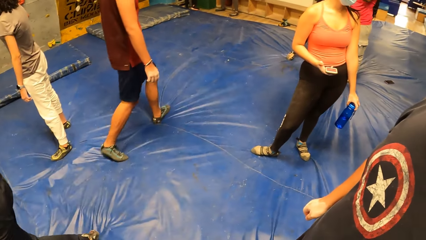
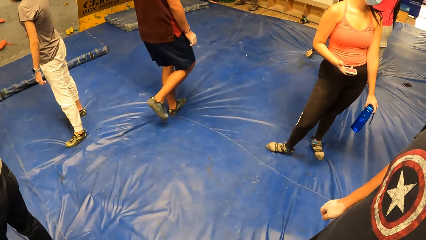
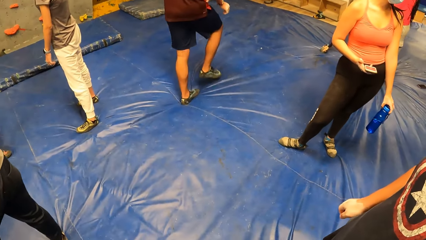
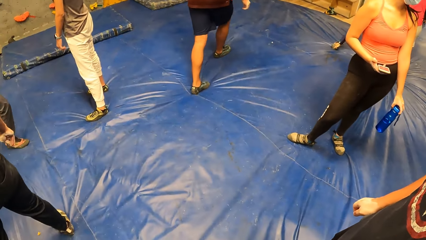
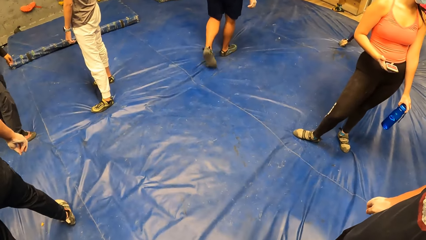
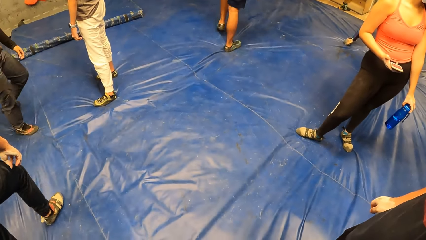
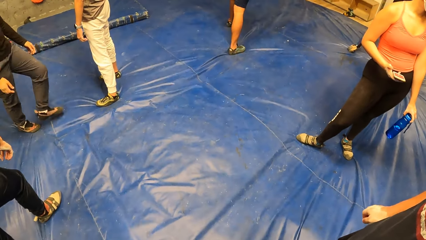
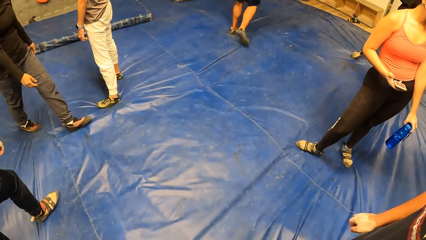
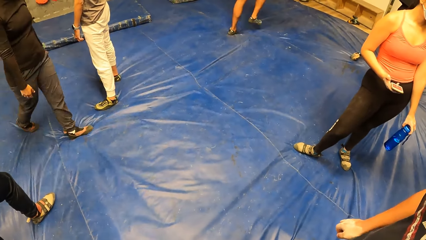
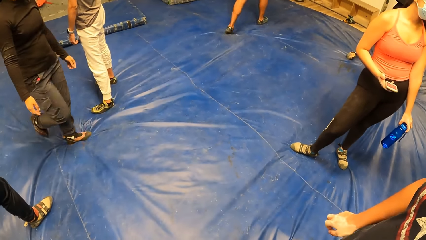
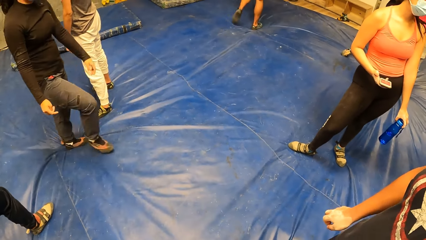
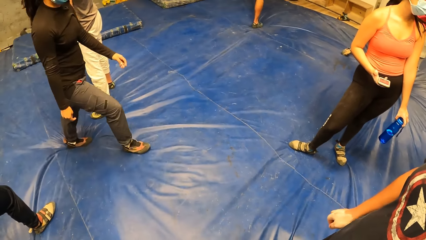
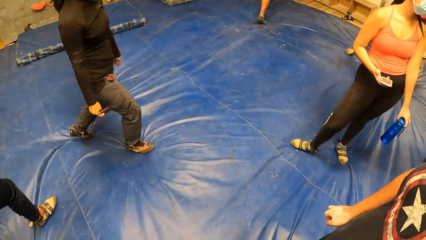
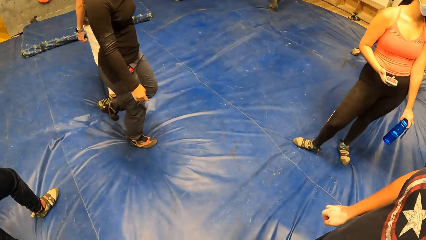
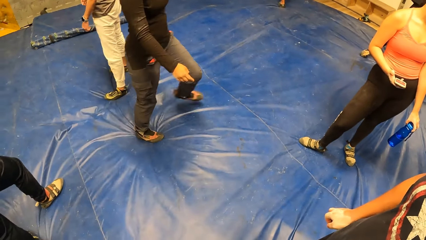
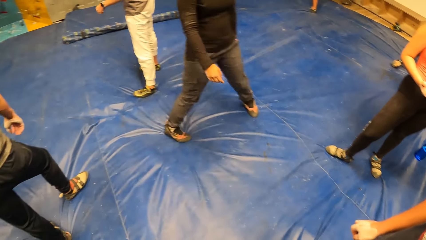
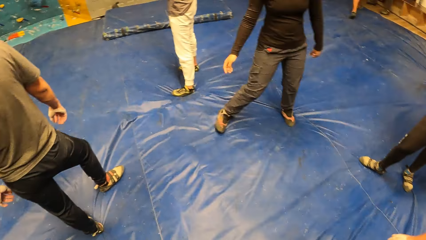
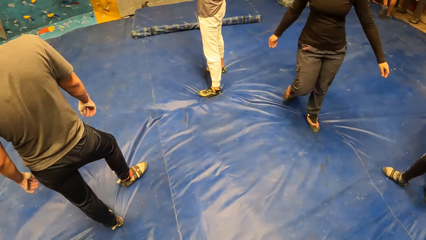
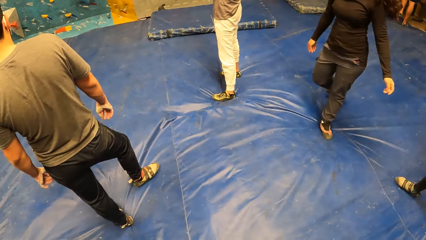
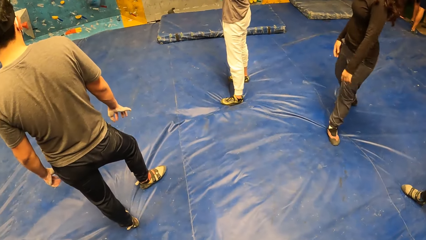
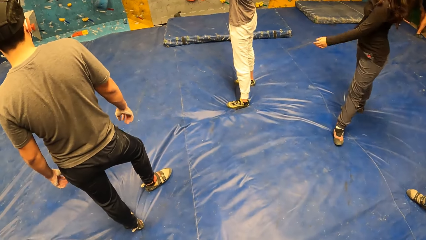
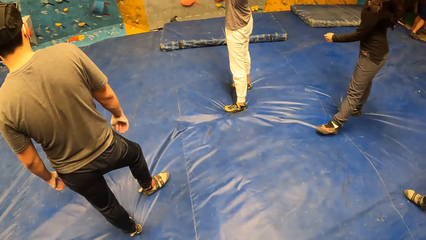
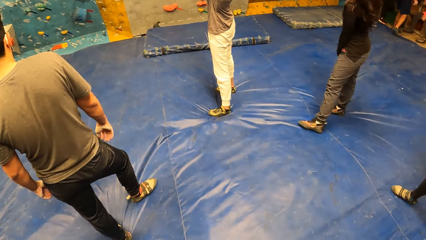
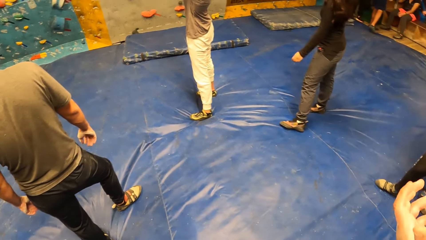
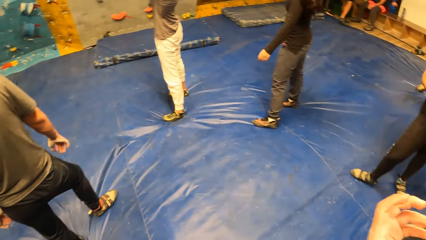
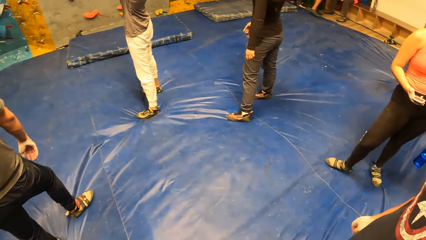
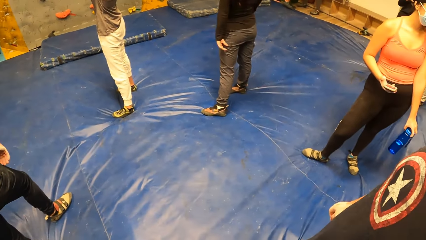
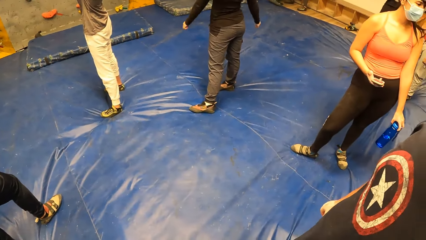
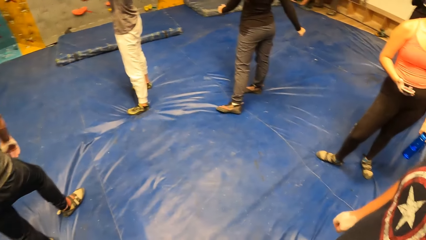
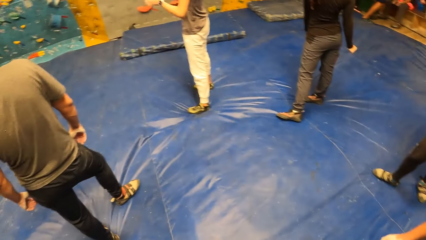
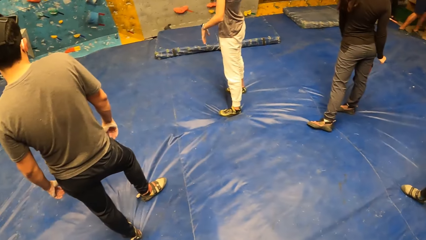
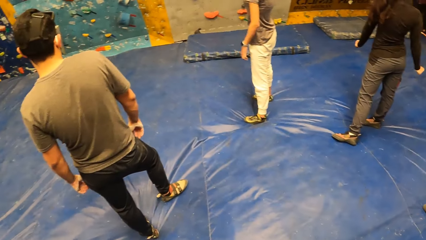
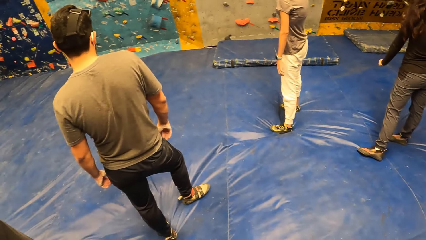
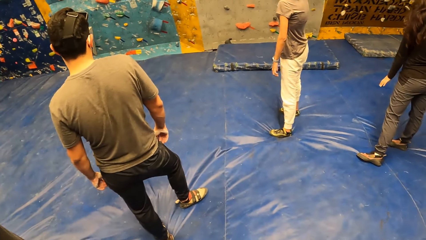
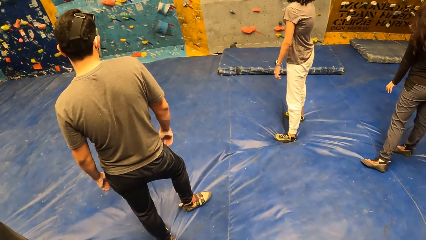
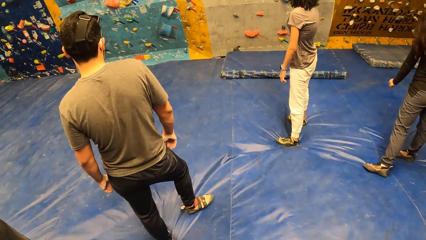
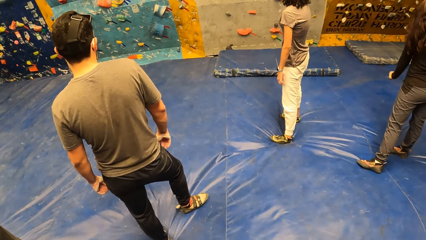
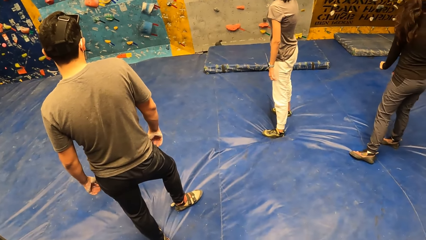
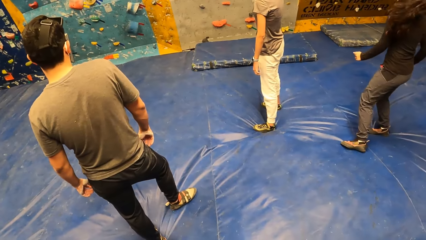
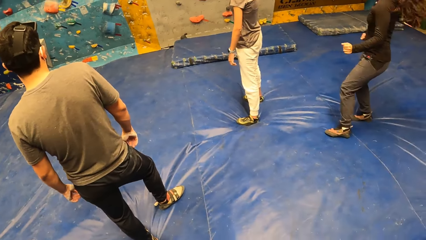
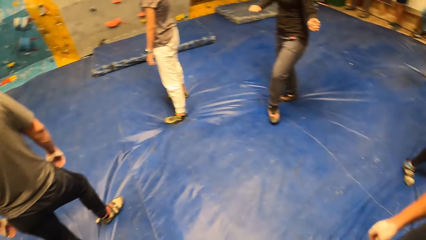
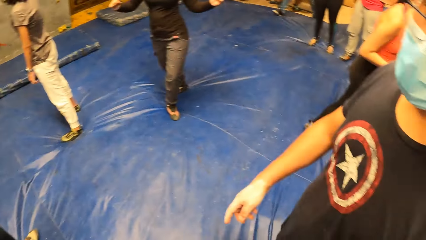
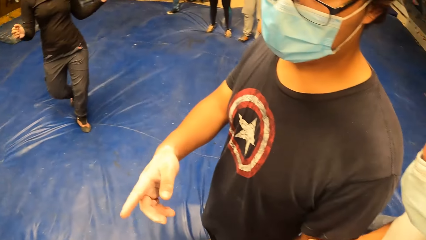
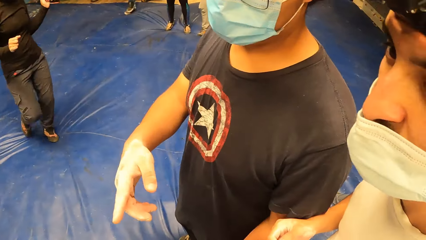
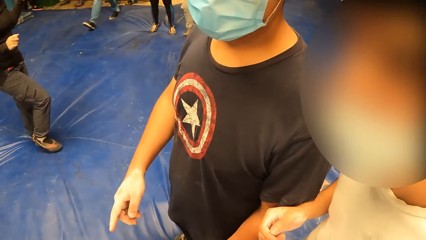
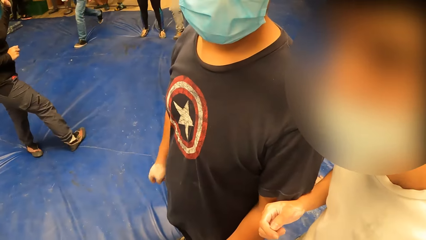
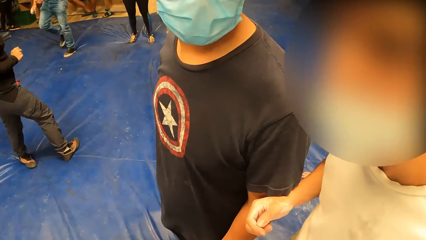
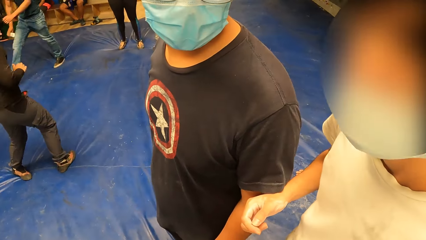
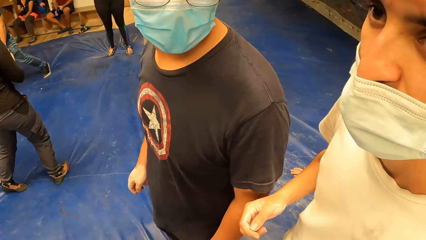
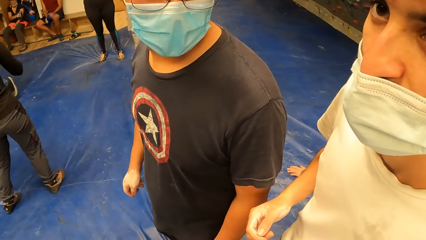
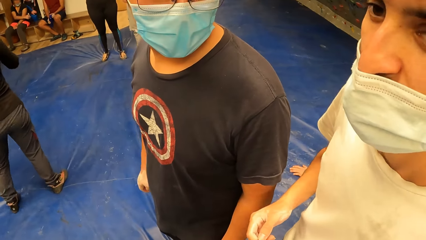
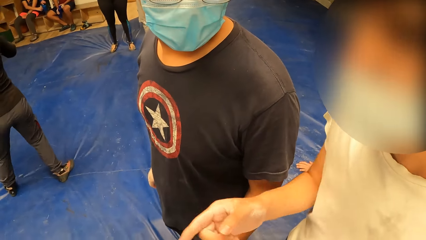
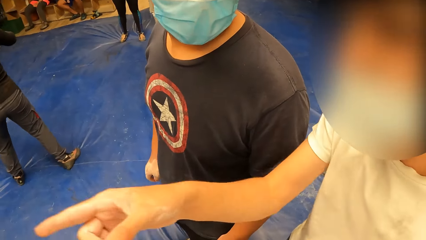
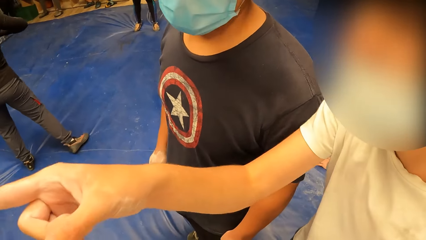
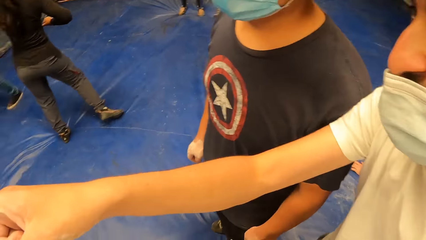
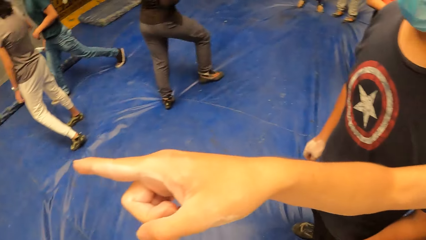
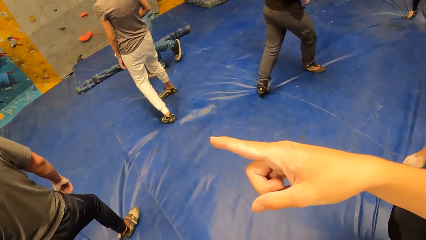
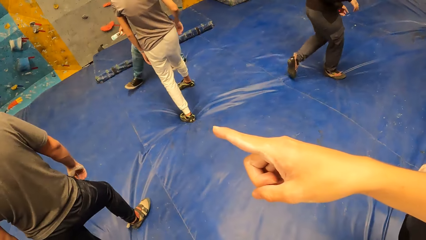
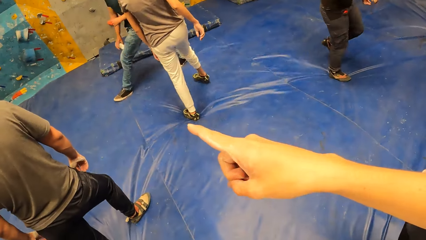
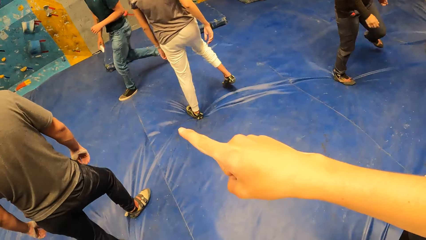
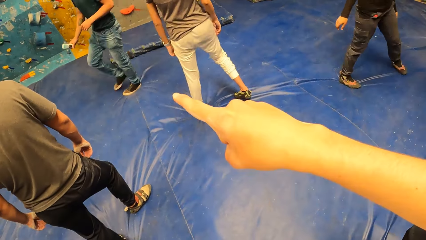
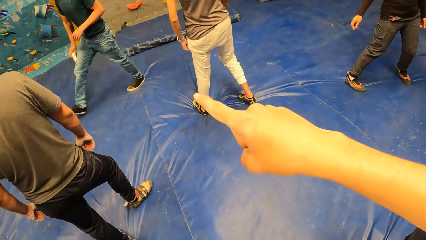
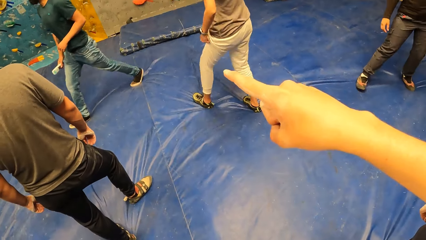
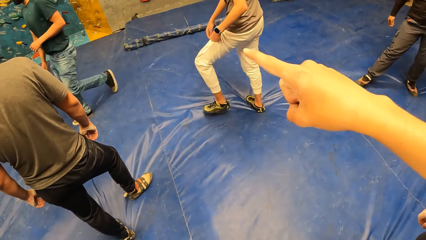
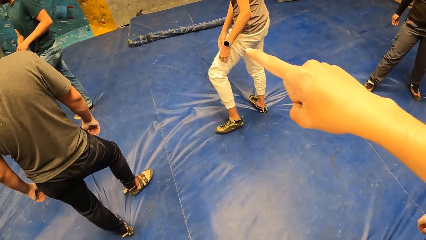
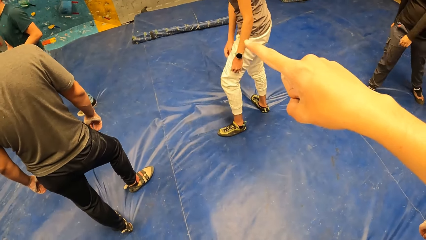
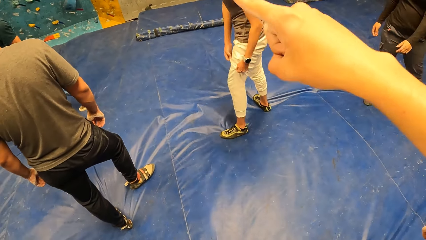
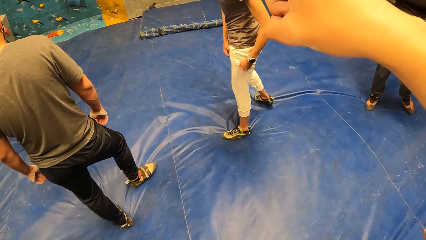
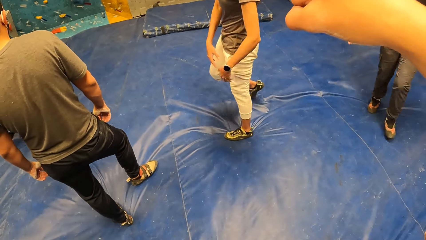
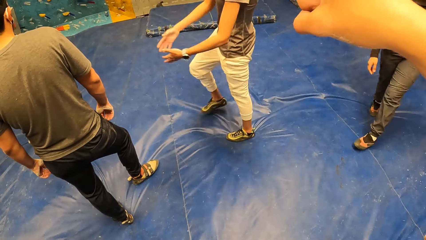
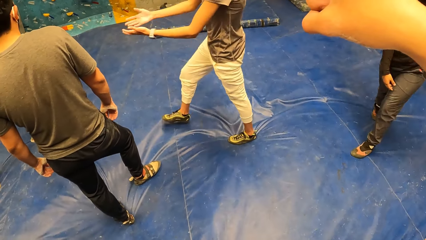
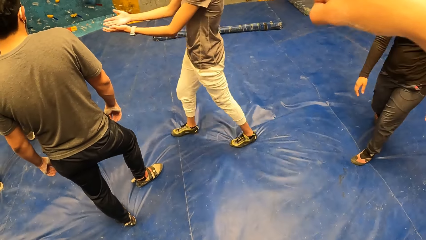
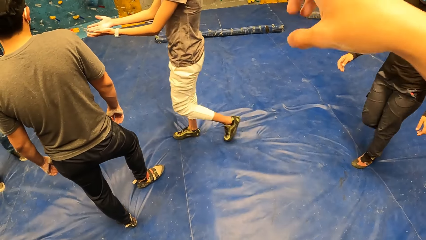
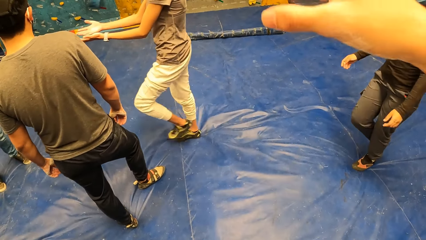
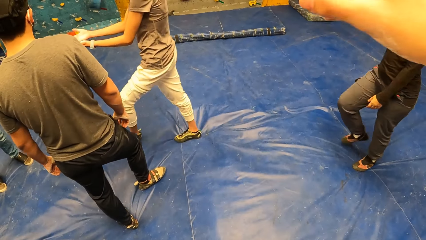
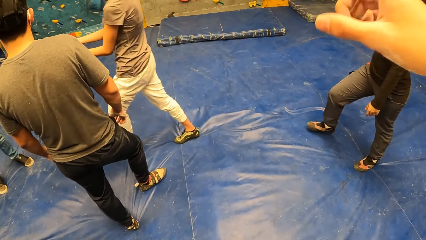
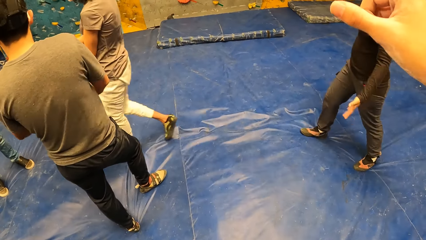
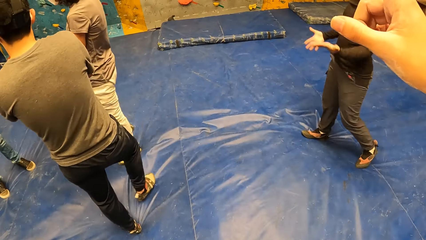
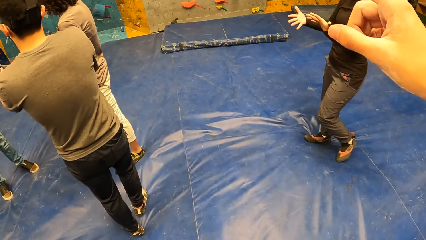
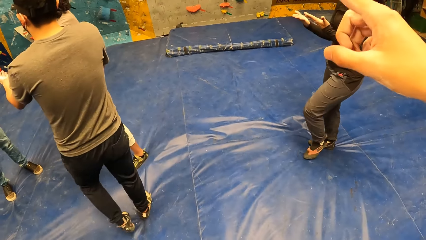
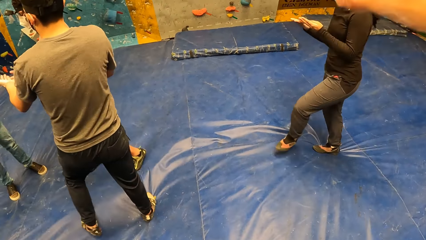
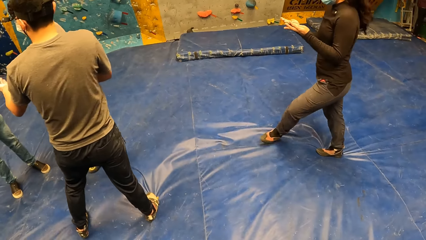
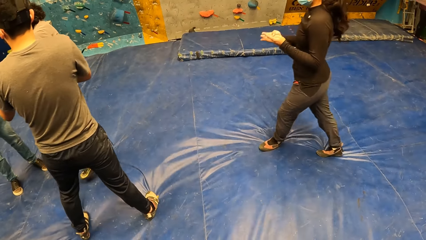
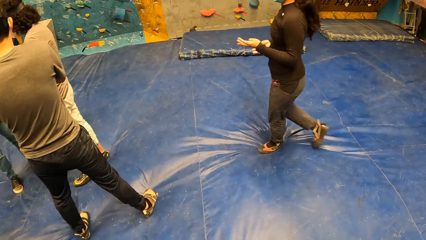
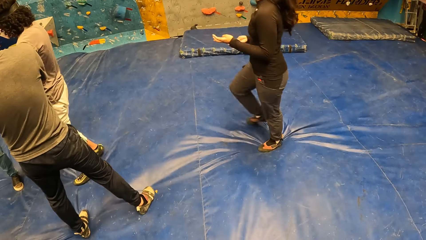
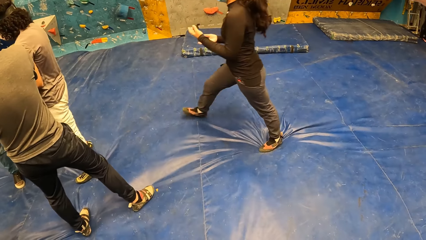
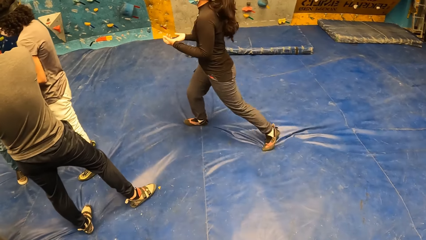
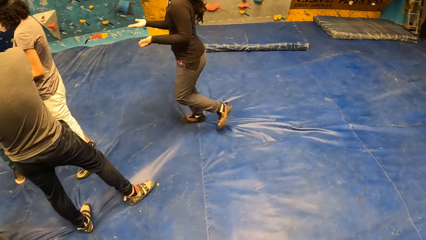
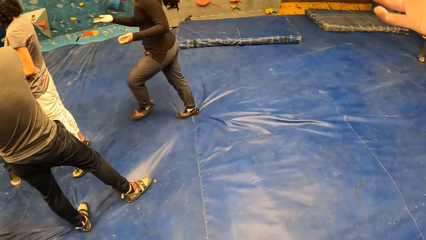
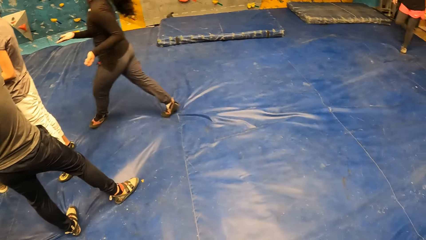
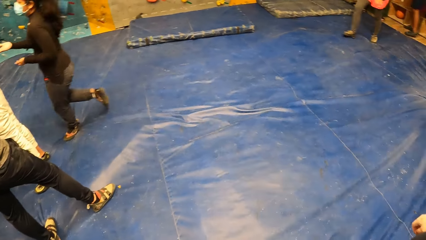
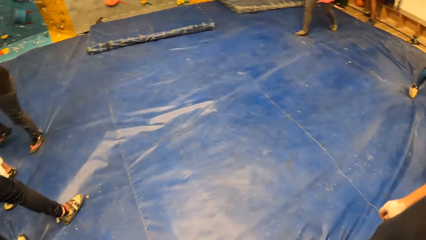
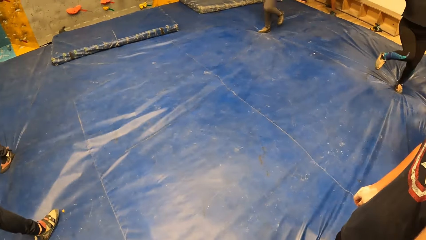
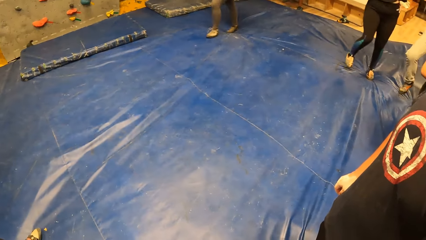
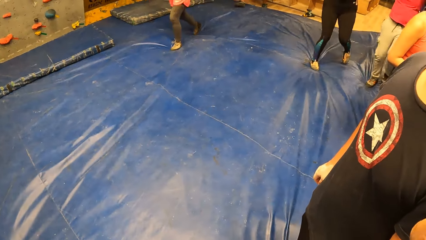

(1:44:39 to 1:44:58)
A woman walks on the floor. Another woman and the first woman stand on the floor. The camera wearer interacts with a man. Another man and the man stand in front of the camera wearer. The man points at something with his right hand. The first woman walks on the floor.
